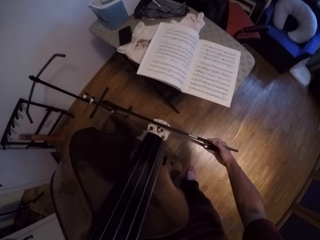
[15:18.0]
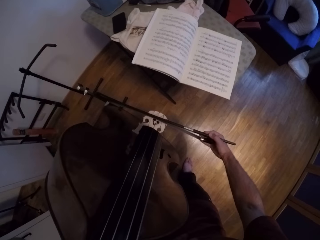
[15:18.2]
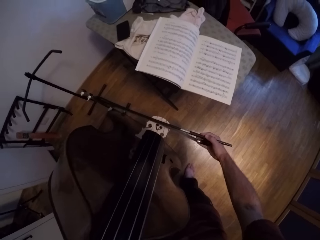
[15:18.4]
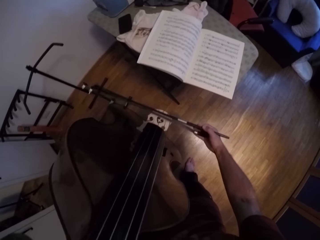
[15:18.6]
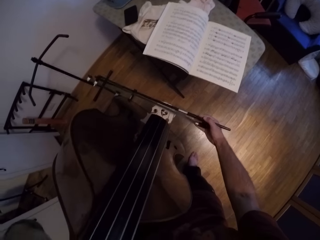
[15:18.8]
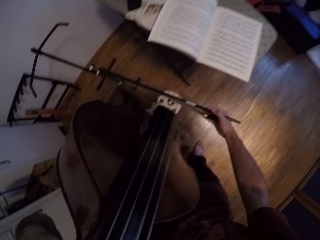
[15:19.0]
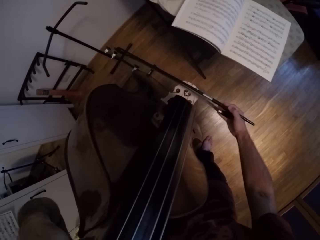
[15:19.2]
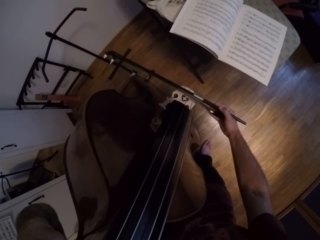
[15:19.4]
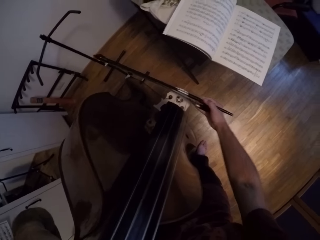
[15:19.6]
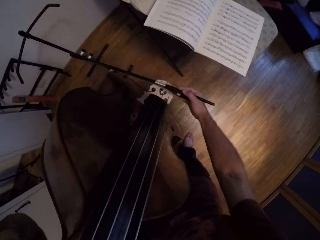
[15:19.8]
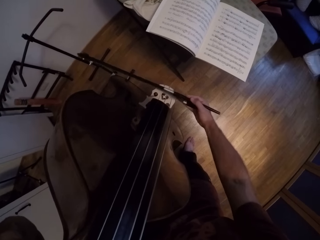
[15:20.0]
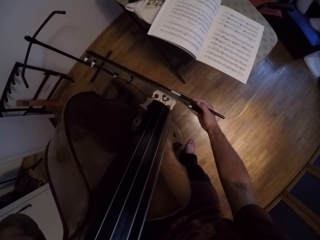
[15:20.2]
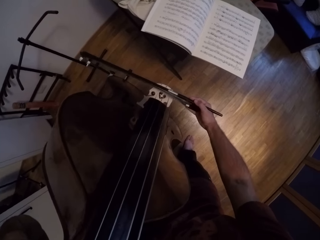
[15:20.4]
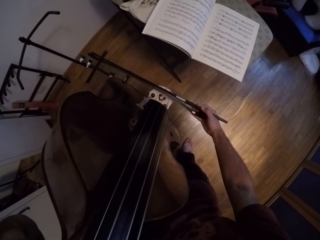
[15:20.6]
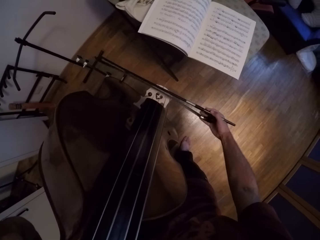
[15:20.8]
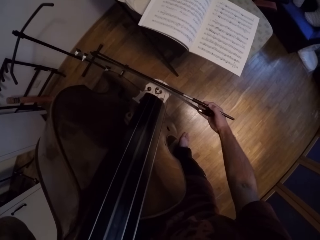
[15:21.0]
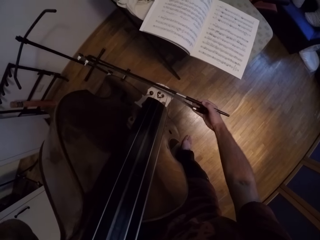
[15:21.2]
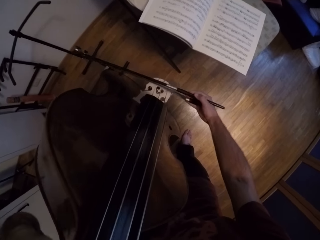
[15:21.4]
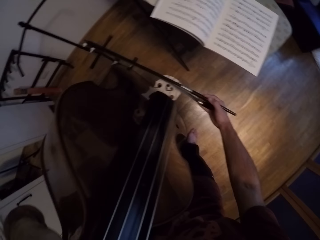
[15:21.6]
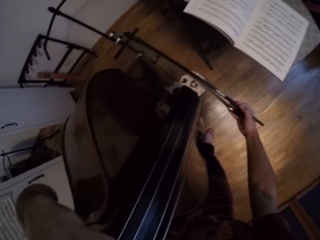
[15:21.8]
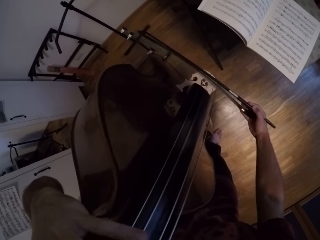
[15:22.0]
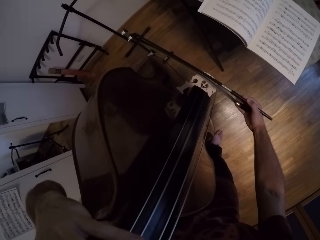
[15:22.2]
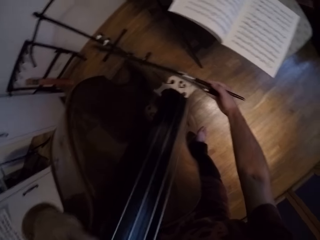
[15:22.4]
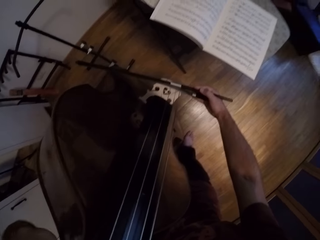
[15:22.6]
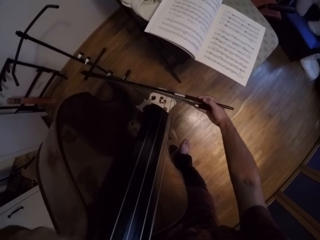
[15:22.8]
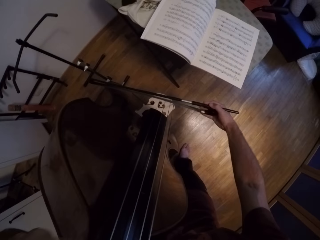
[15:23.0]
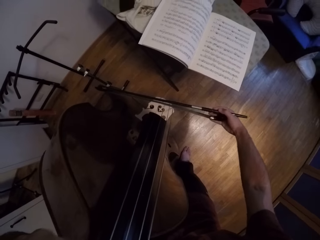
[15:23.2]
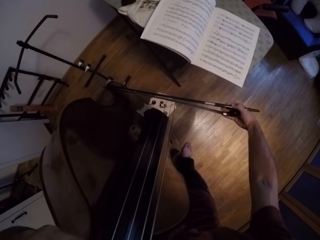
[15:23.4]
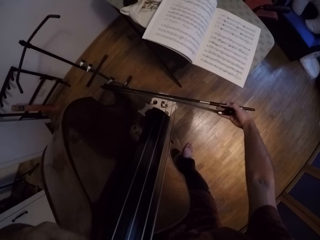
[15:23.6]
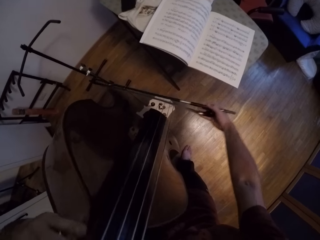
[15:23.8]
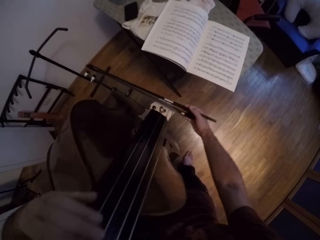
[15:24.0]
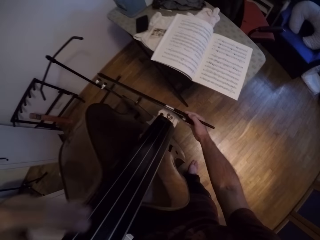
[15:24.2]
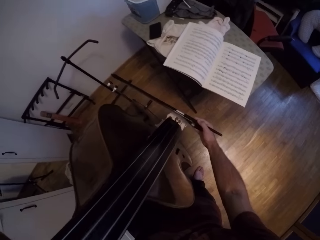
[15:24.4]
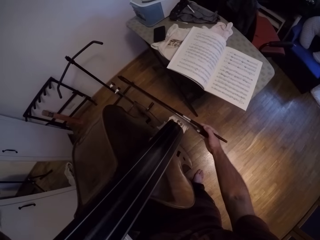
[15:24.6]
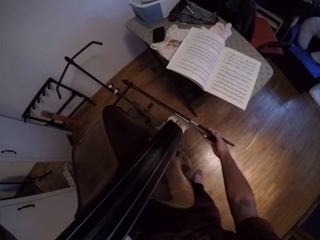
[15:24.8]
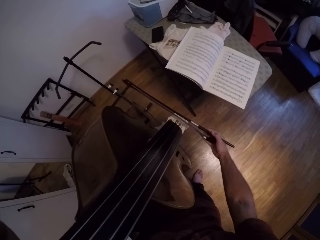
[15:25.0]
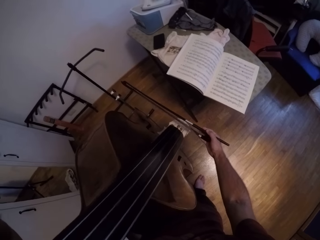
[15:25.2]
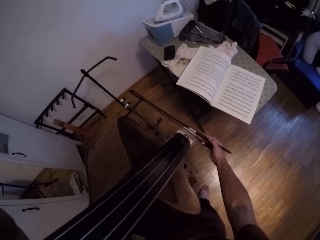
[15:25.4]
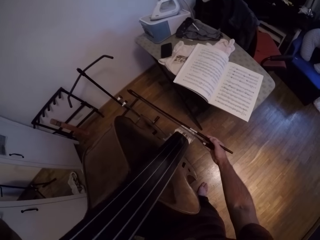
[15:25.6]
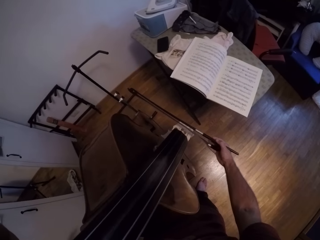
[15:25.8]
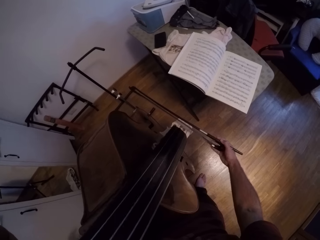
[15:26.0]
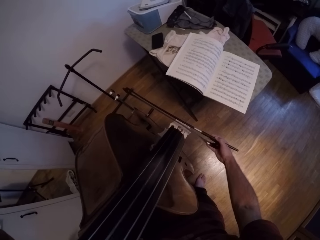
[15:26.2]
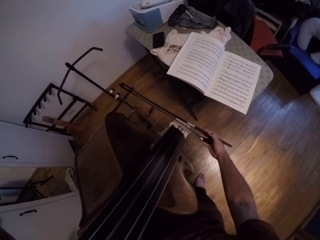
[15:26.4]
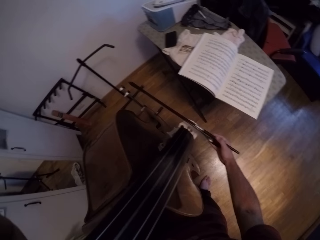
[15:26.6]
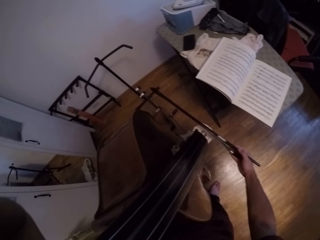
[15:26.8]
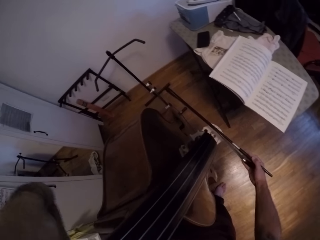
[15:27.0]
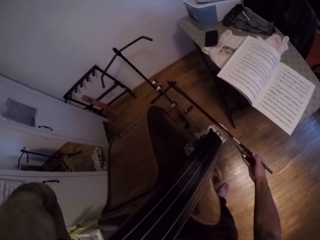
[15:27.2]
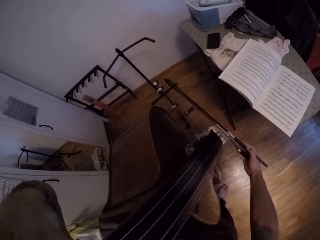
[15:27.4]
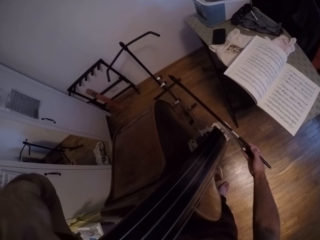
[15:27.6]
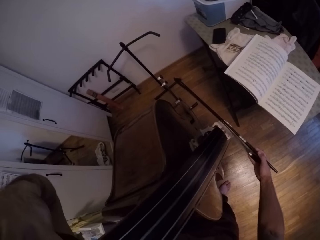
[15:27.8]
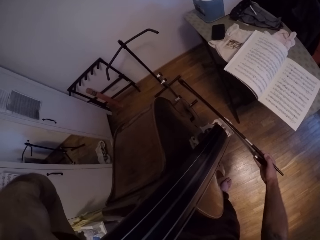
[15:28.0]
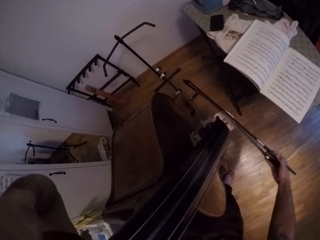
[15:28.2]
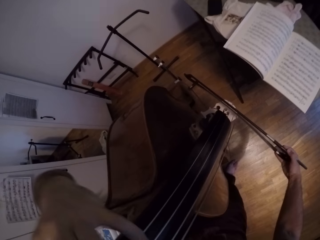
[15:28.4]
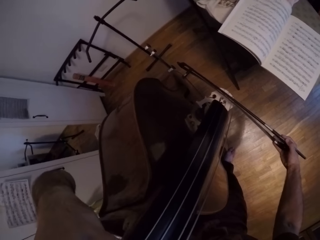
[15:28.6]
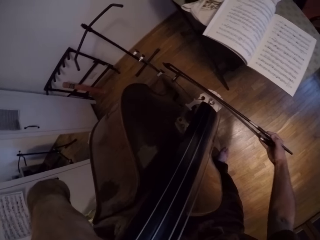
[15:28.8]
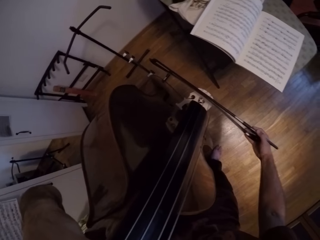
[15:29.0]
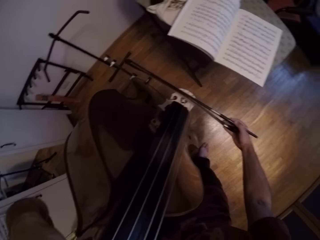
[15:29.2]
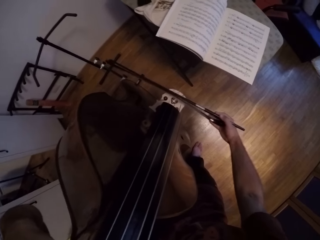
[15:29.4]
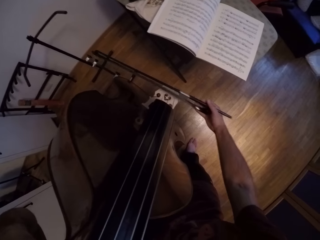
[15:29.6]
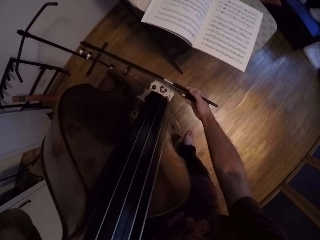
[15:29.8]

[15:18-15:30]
The camera wearer plays the violin.

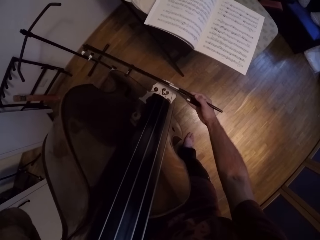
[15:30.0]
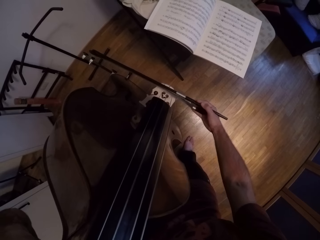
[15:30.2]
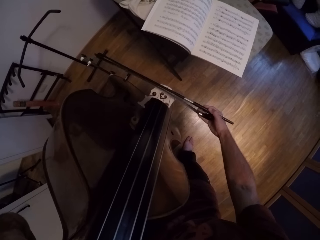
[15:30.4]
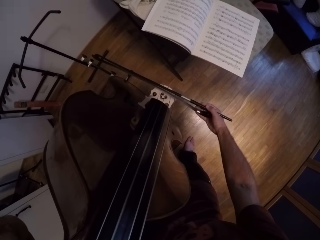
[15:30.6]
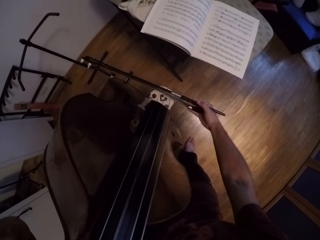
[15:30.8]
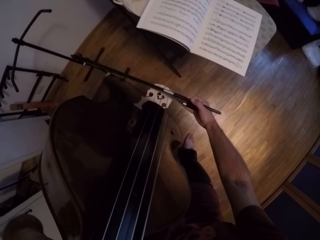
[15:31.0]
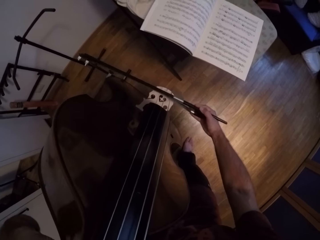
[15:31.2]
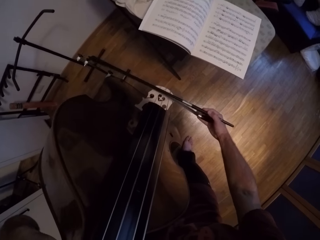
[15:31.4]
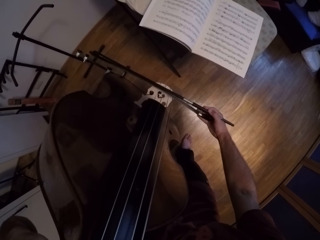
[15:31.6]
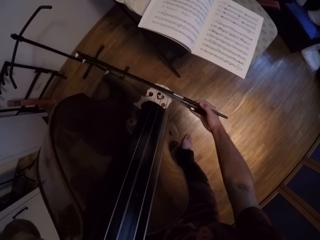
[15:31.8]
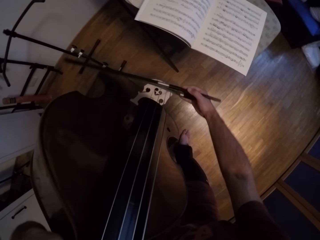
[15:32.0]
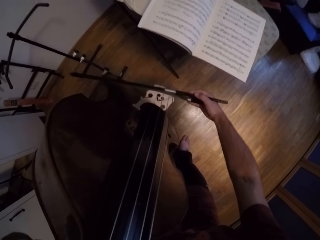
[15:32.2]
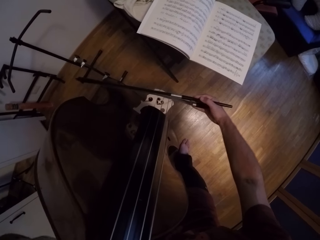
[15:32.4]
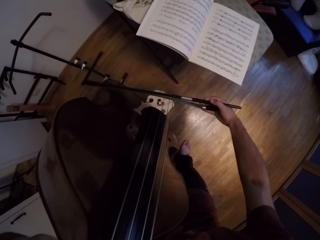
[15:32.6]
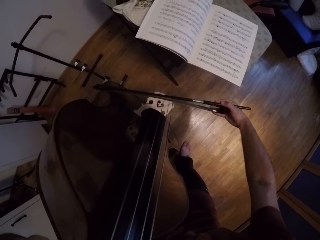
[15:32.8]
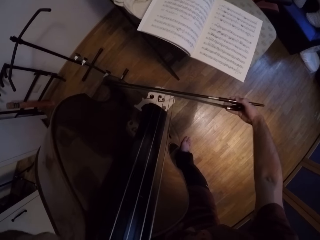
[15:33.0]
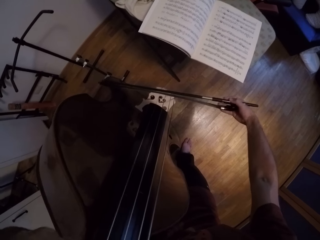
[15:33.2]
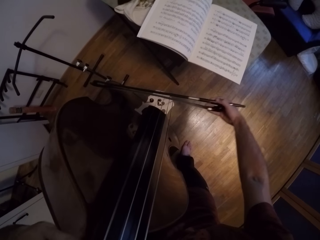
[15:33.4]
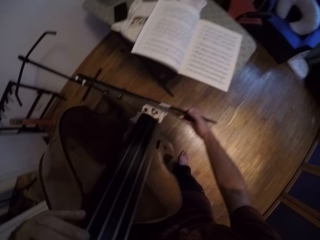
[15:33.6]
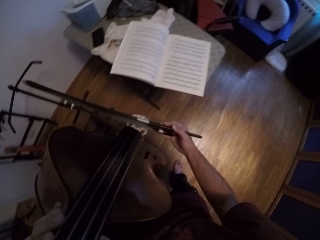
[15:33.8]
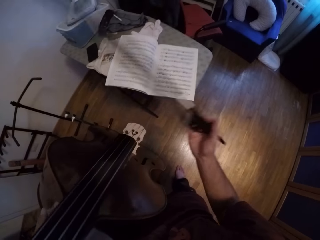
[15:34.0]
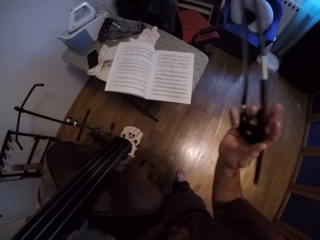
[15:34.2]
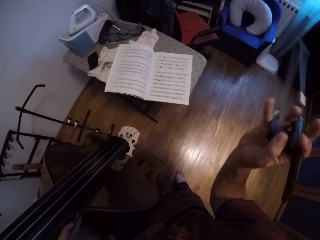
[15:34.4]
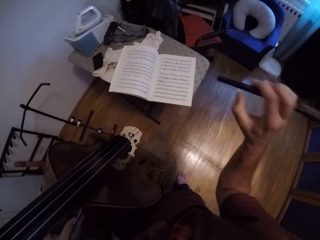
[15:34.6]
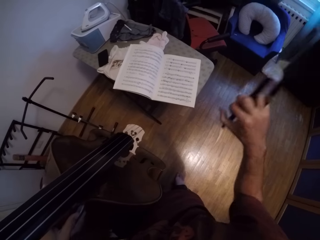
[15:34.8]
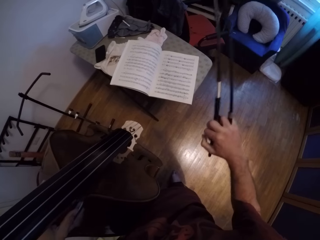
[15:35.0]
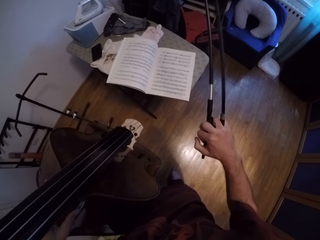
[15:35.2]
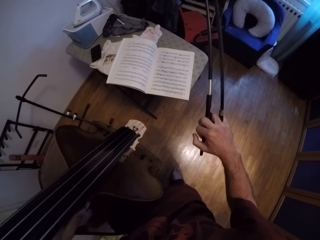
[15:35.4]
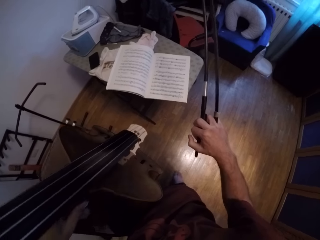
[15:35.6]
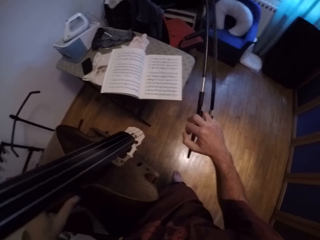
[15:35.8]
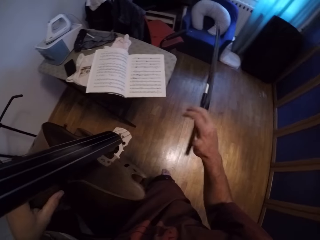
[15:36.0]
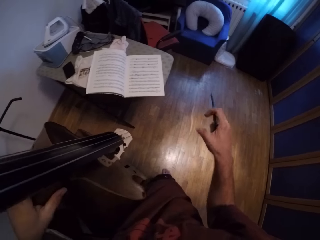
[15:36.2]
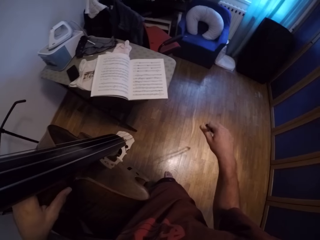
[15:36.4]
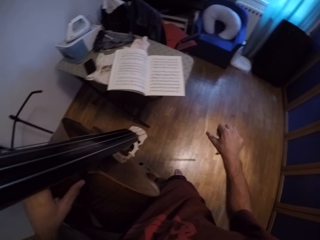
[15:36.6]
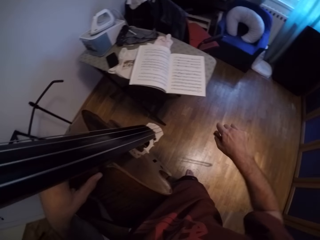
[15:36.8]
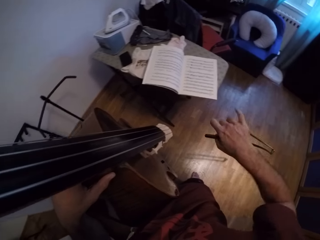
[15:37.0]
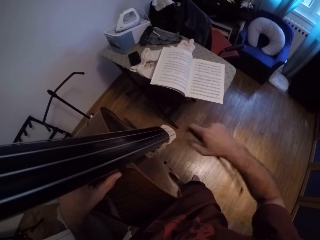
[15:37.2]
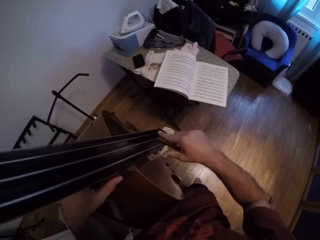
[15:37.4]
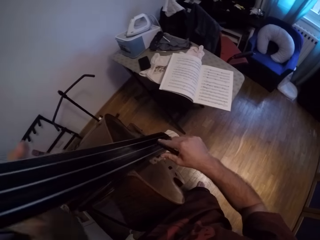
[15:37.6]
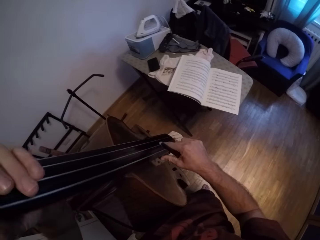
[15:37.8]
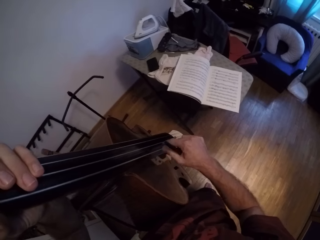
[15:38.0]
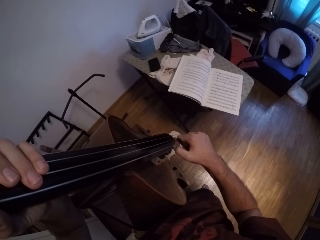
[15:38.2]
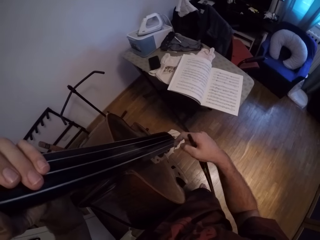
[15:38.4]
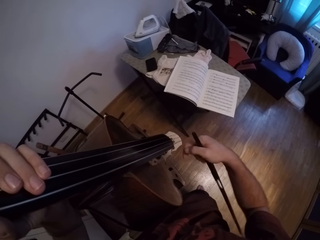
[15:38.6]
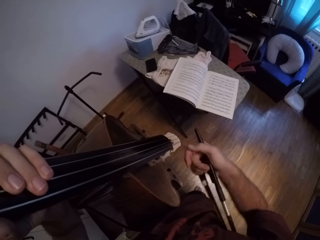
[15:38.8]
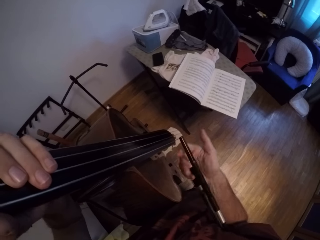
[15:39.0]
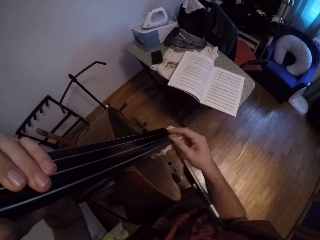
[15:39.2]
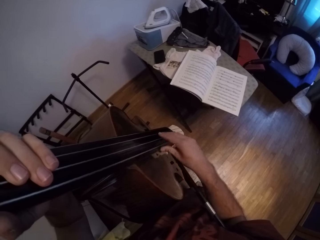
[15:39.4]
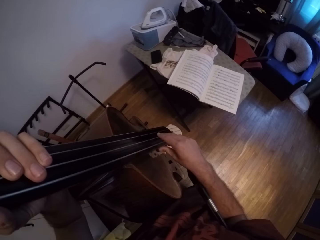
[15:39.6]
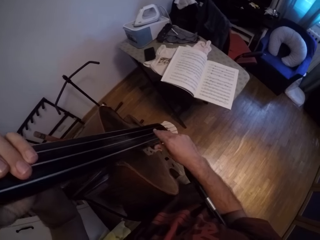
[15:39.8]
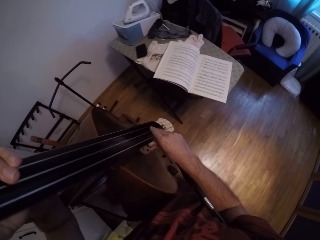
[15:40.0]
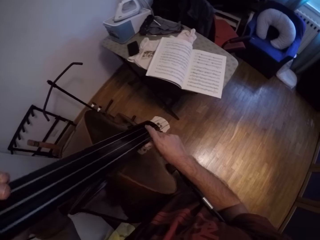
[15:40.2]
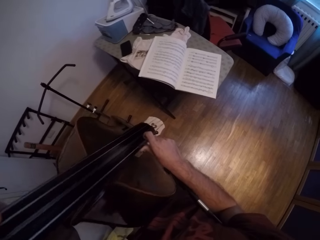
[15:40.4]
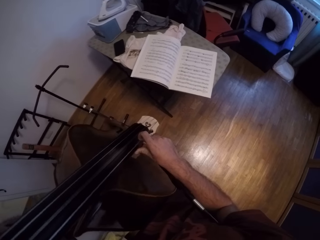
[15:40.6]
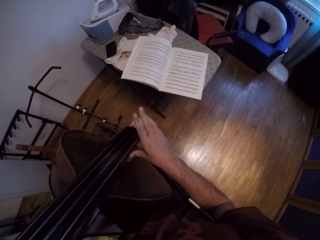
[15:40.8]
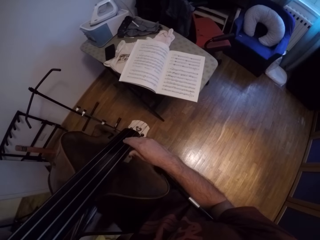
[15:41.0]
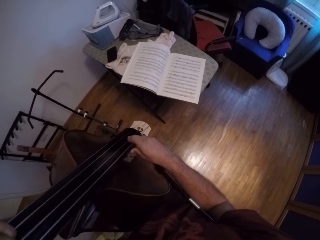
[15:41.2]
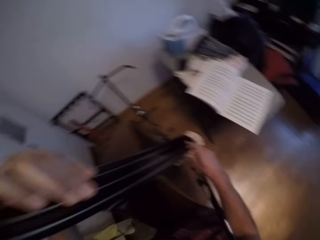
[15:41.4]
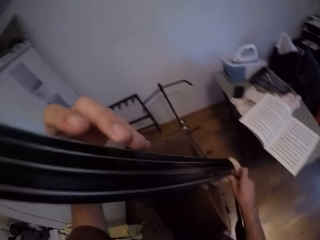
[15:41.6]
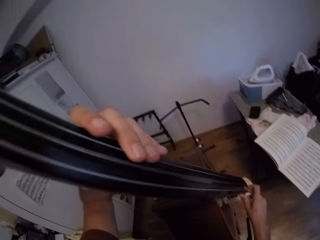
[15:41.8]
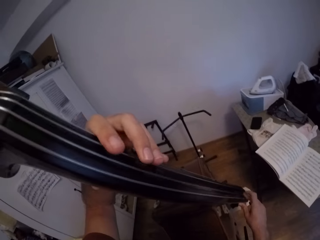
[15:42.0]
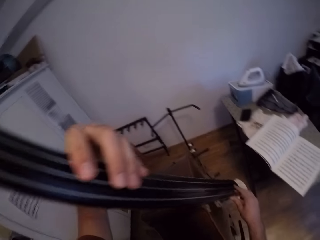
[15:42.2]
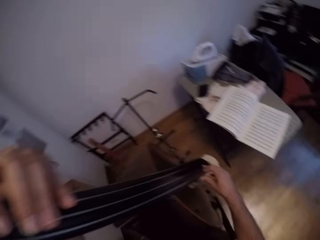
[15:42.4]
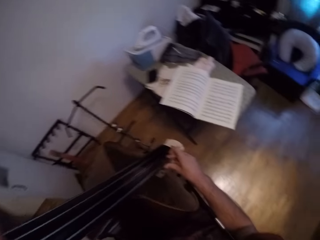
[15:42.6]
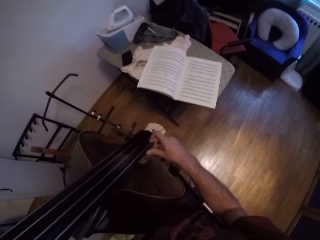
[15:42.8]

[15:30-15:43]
The camera wearer holds the Jules Pajeot in his right hand. He pauses. He plays the guitar with his hands. He taps the violin with his right hand.
